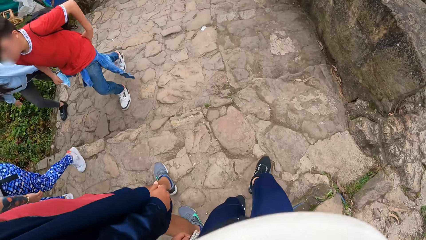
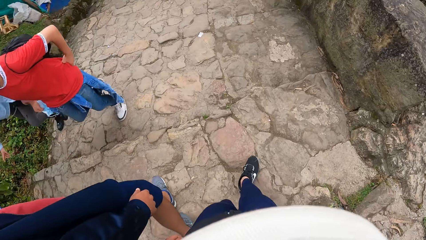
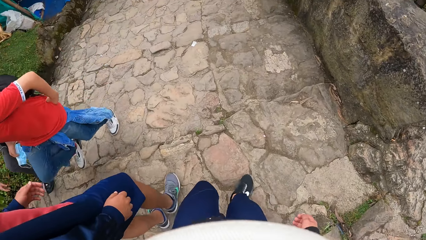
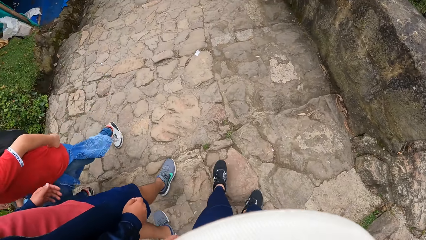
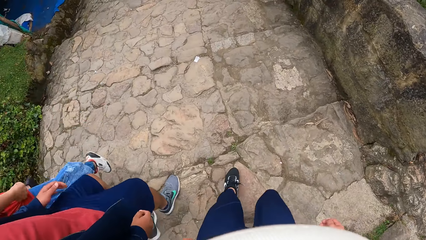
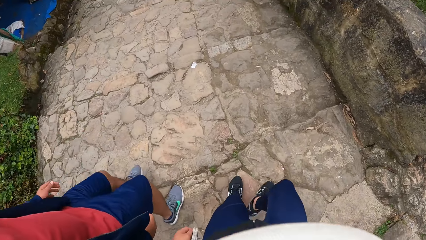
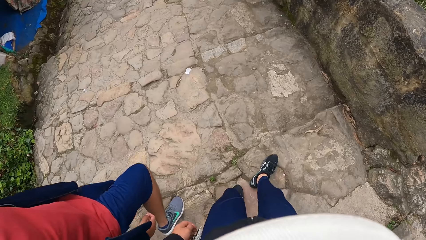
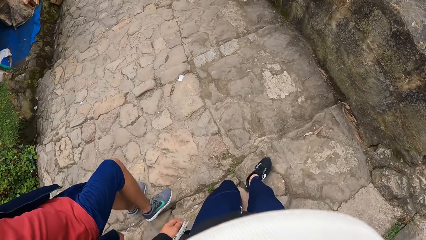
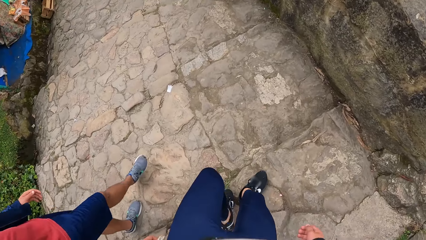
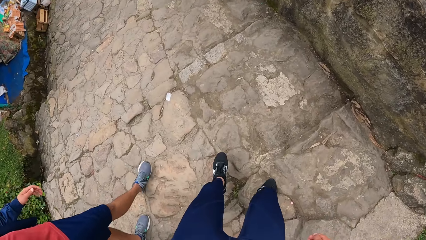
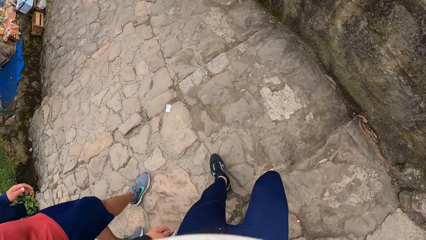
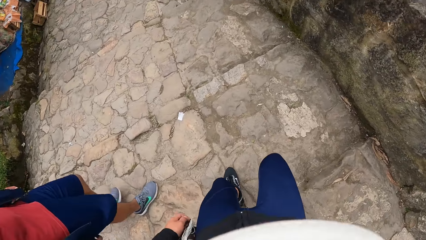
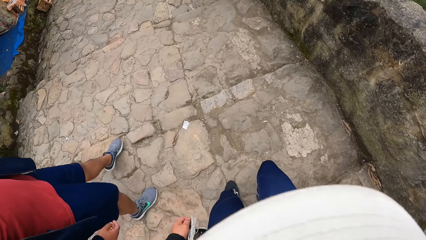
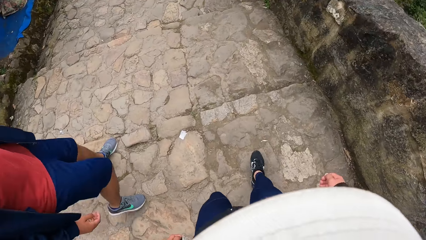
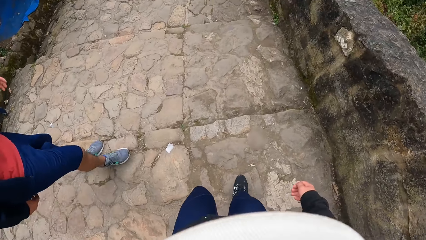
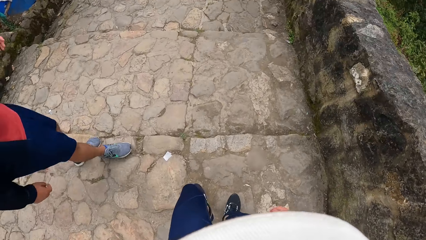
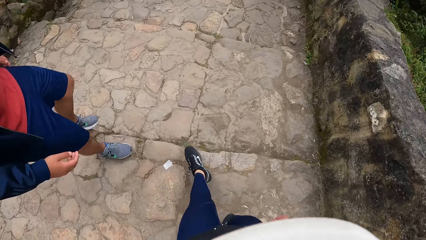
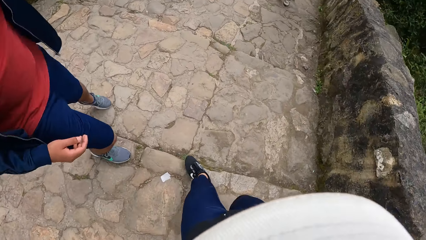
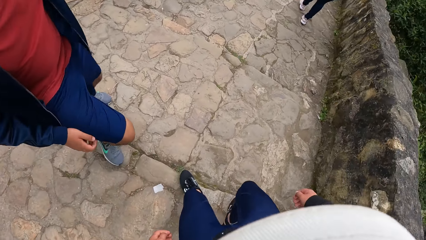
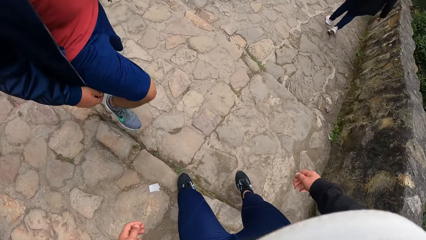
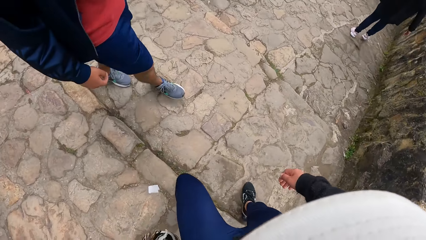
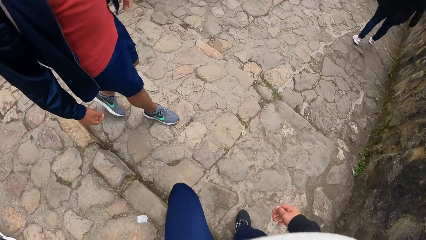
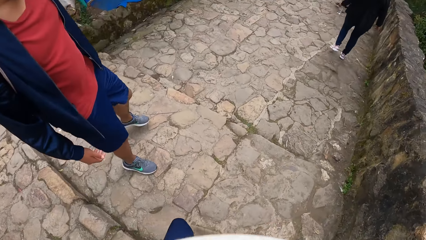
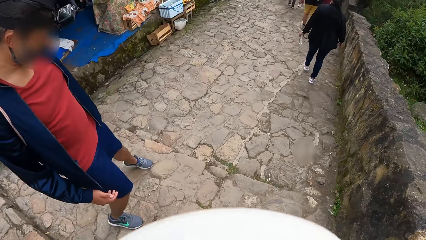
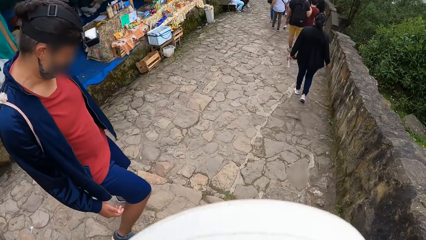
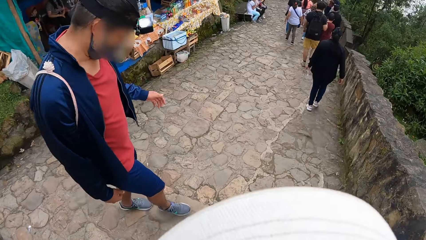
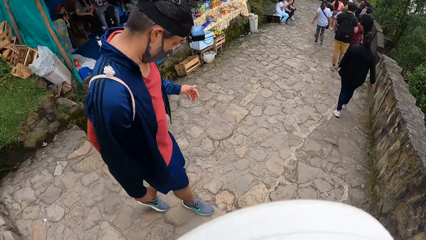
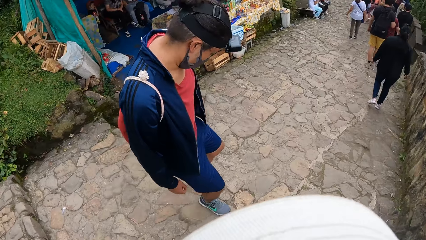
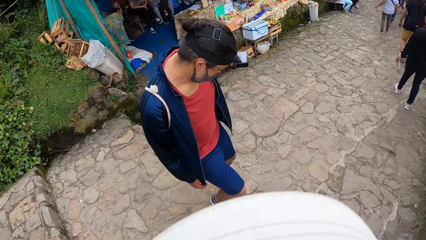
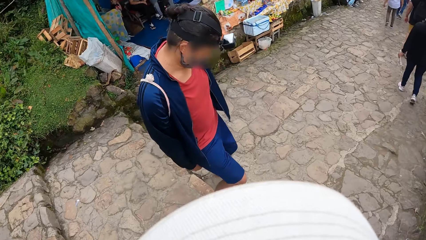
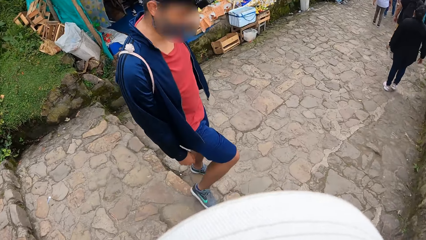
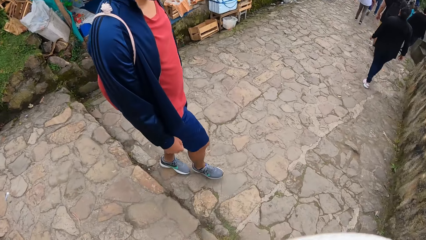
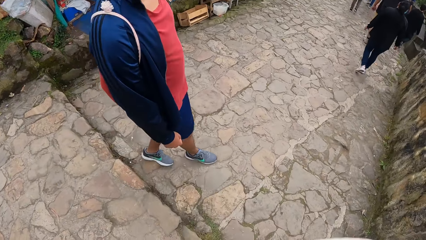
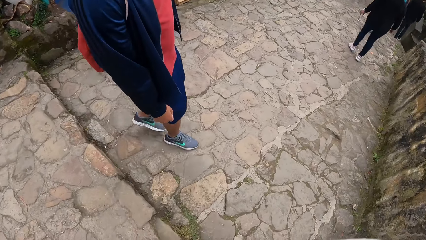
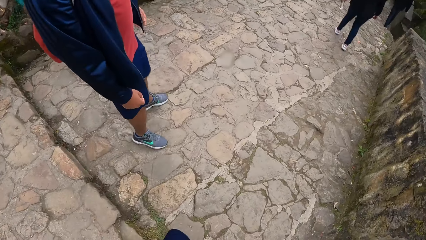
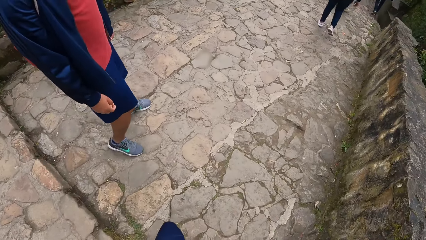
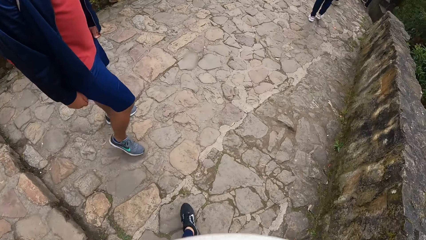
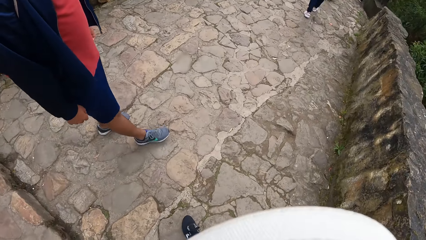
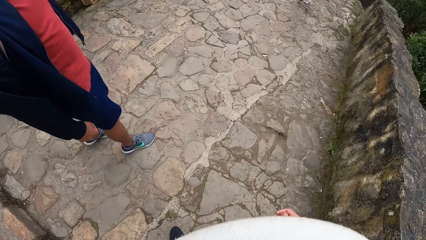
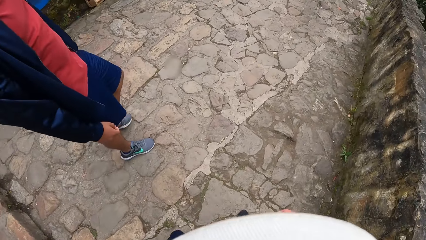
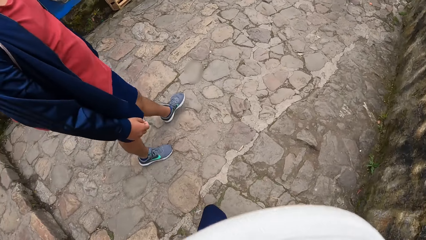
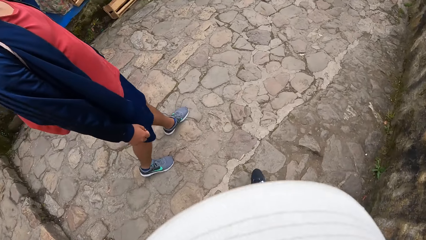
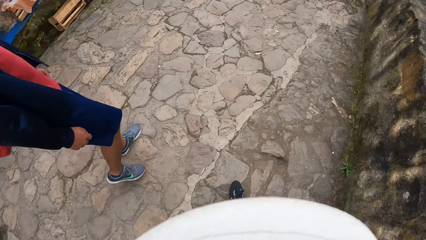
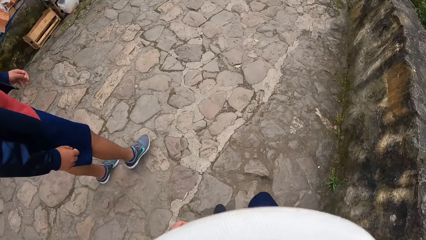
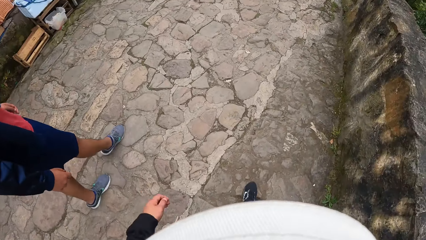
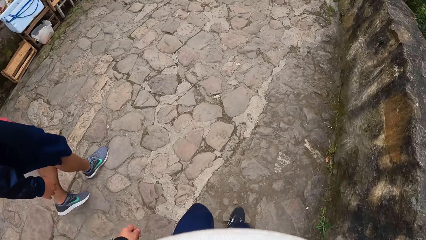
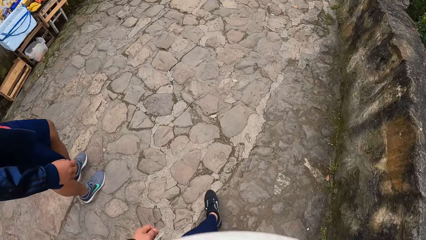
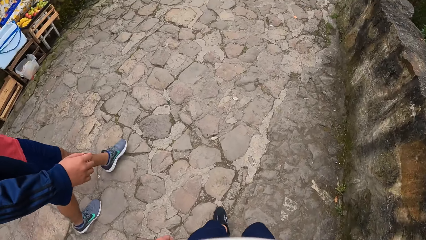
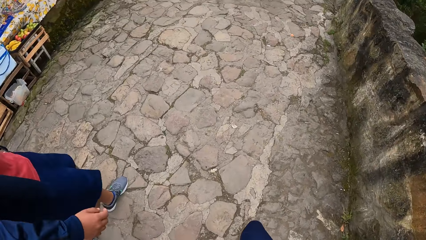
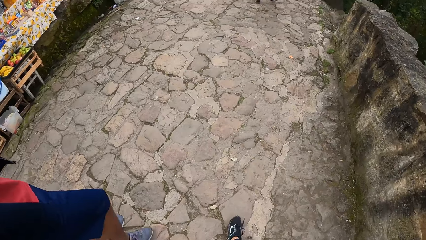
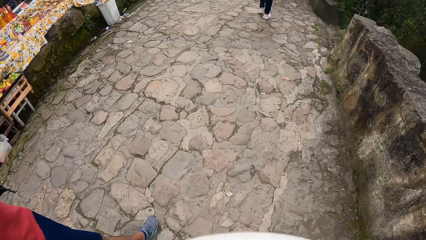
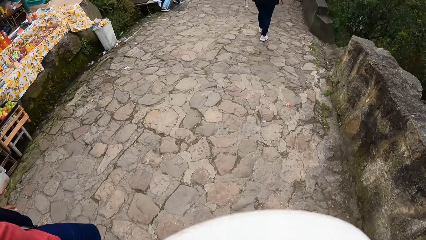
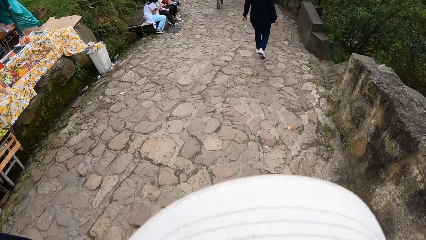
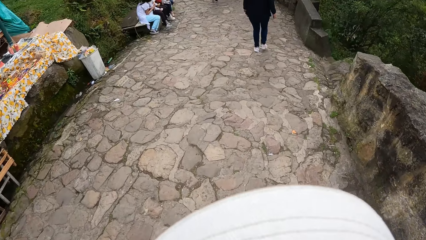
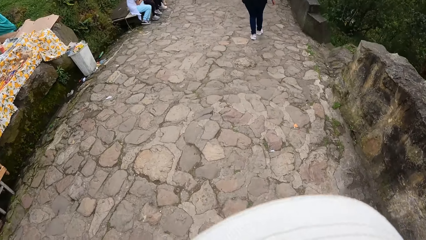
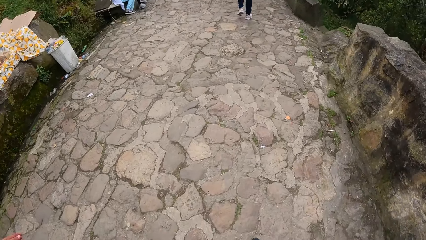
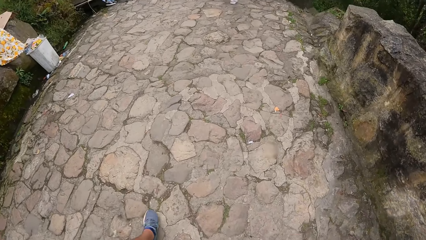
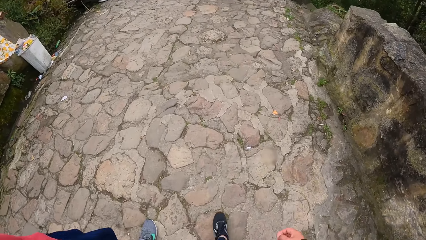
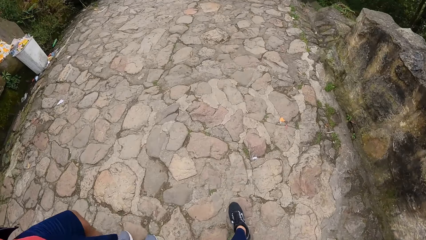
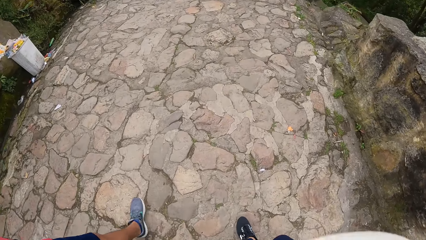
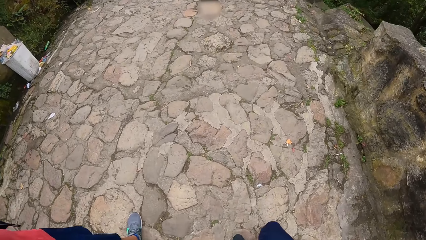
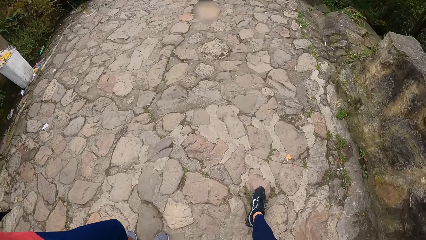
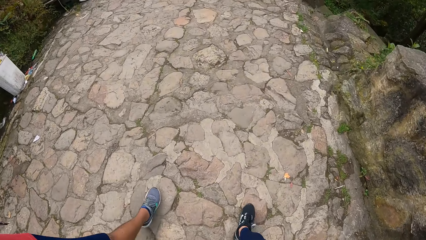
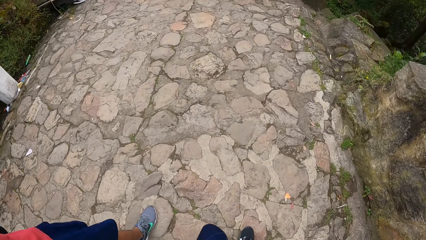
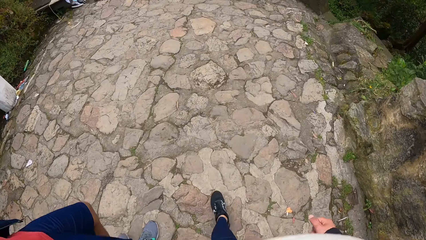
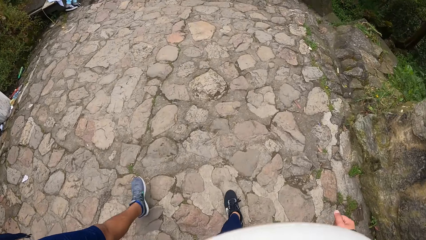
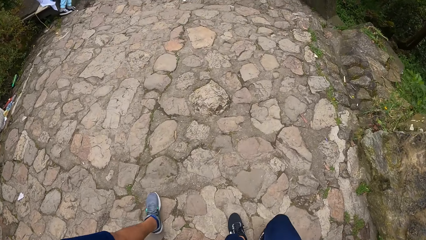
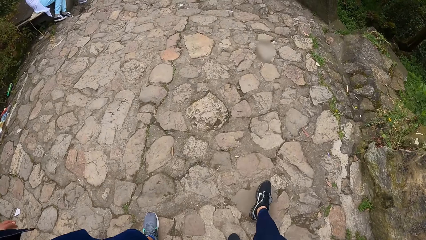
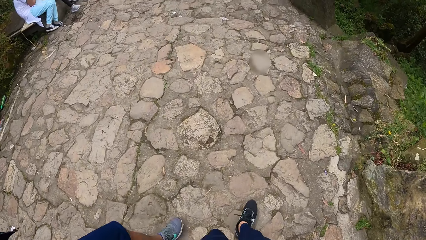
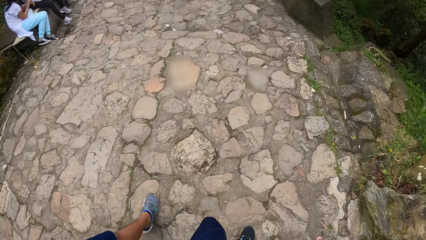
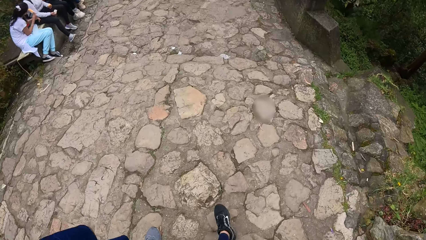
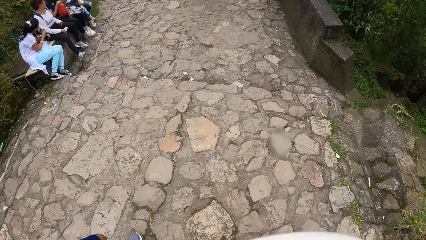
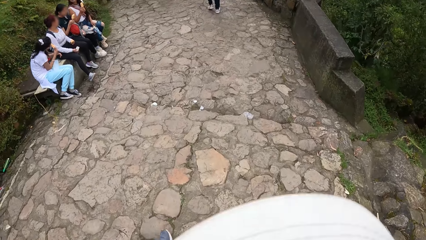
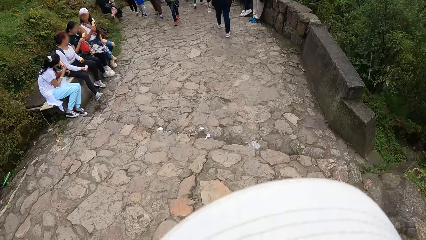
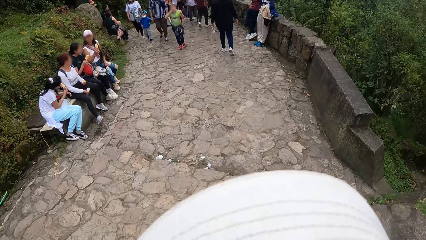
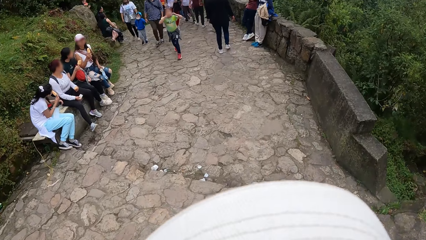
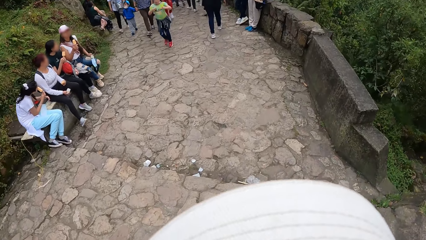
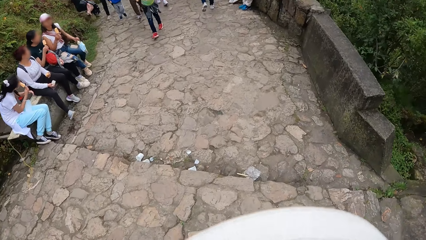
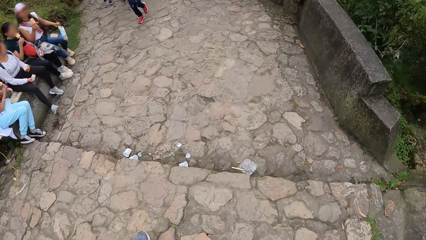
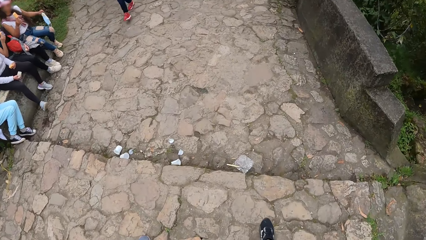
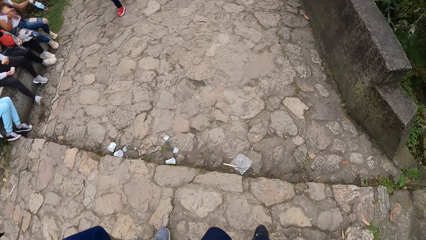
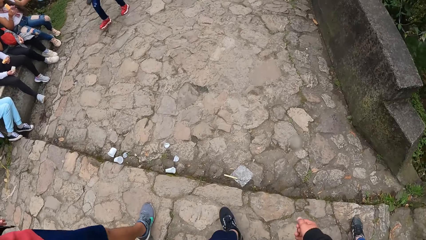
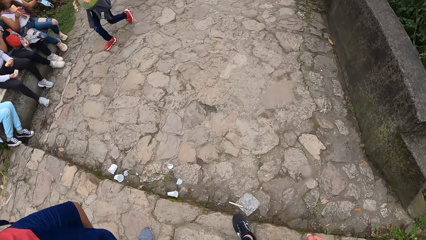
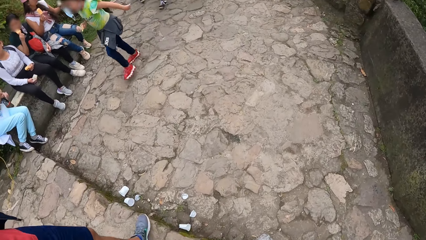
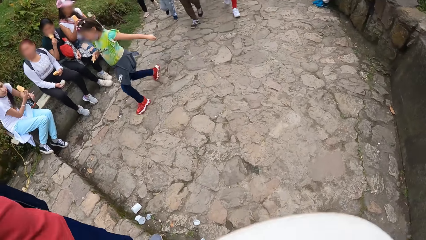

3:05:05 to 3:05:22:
The man walks down some stairs. The camera wearer walks down the stairs.
